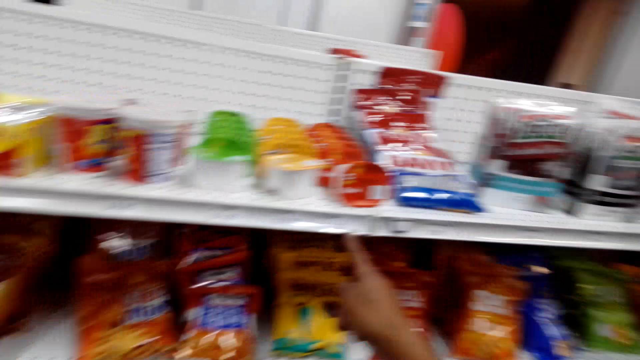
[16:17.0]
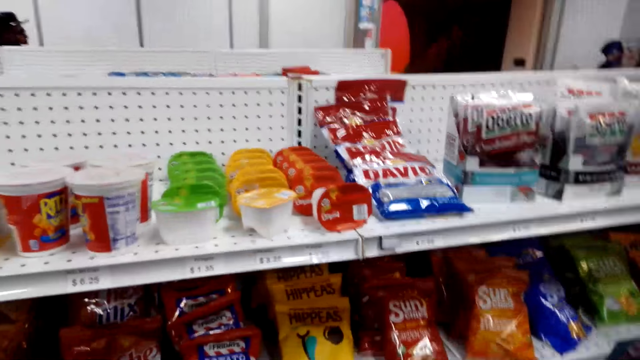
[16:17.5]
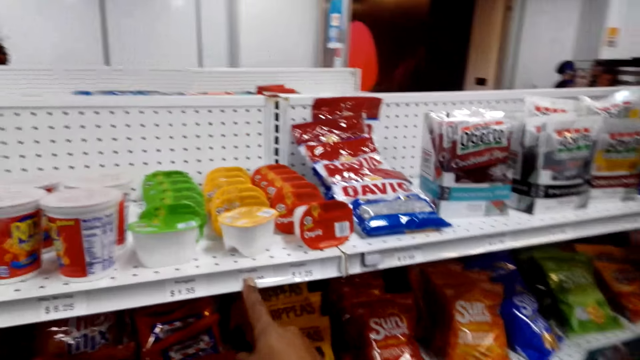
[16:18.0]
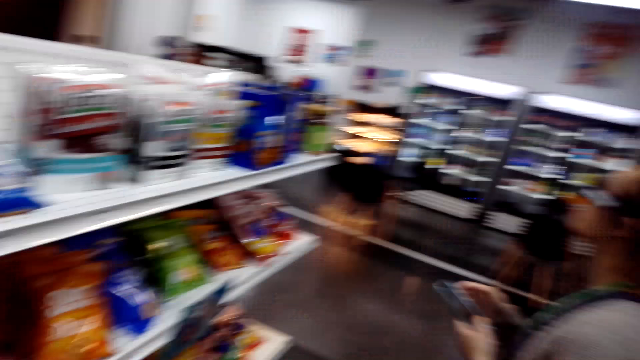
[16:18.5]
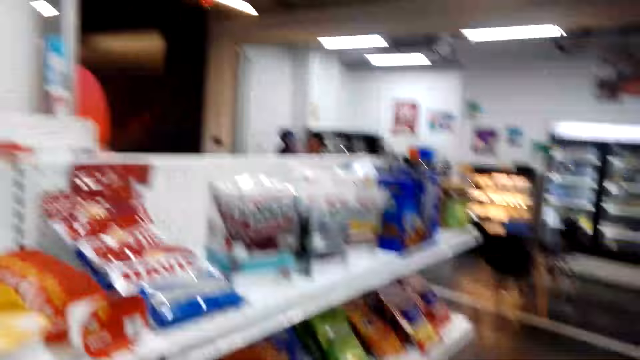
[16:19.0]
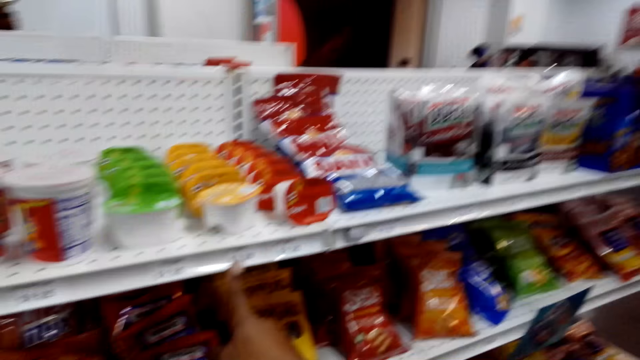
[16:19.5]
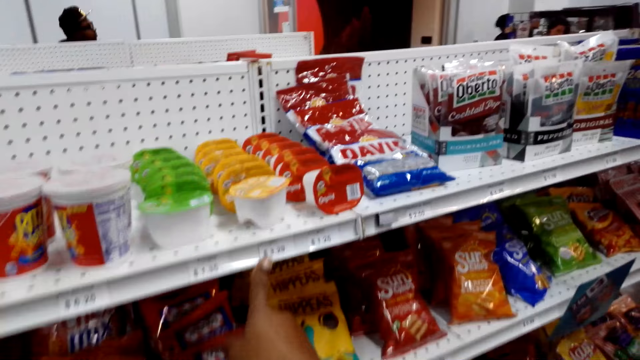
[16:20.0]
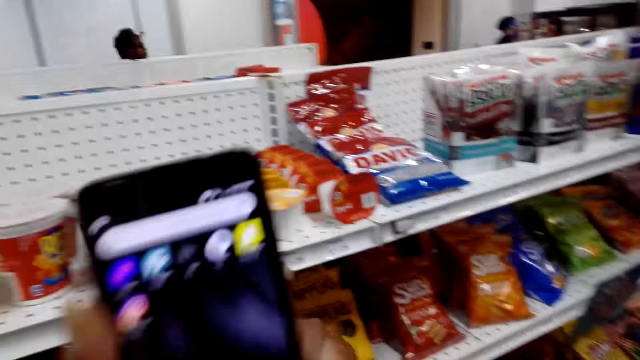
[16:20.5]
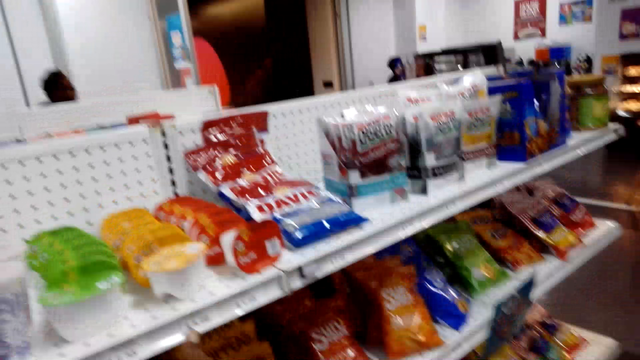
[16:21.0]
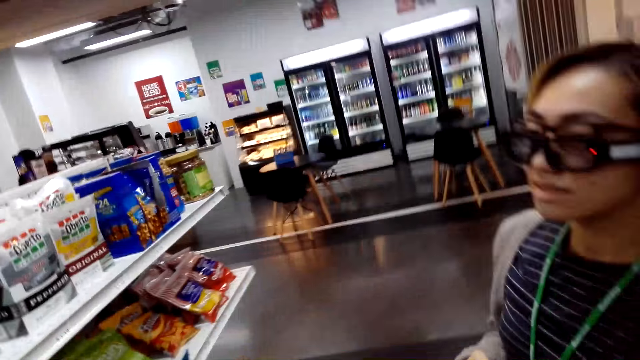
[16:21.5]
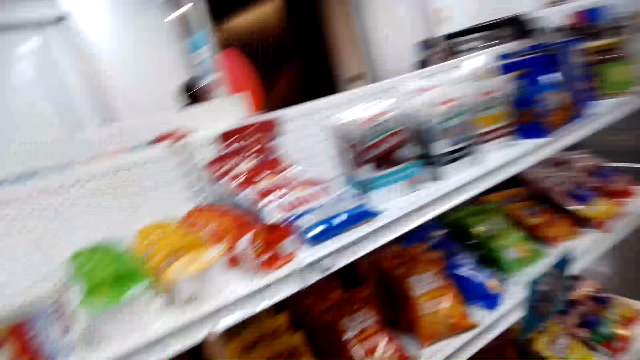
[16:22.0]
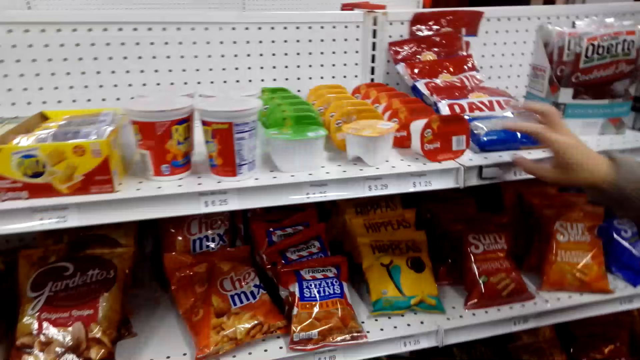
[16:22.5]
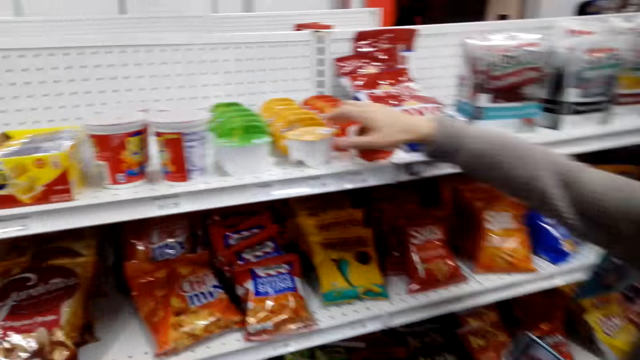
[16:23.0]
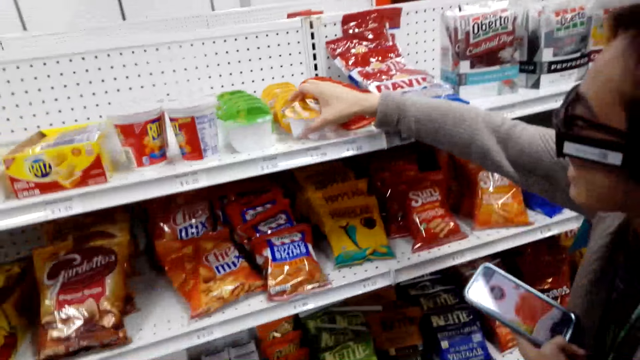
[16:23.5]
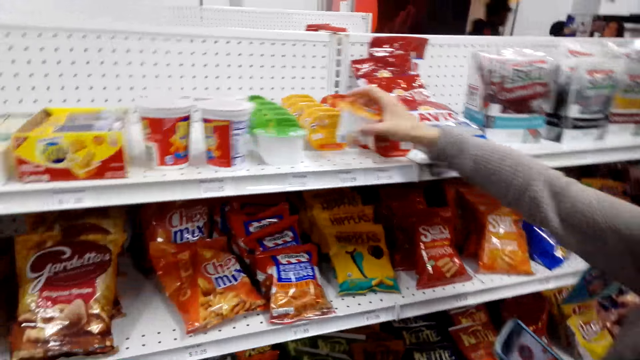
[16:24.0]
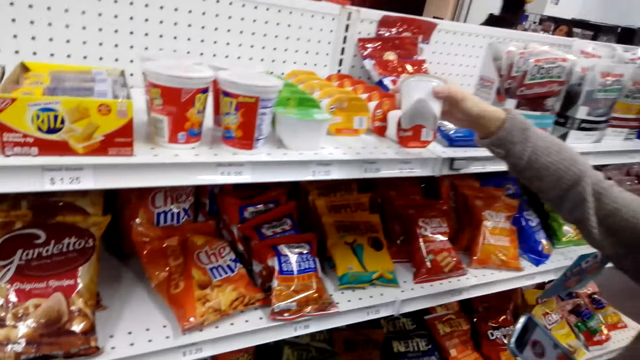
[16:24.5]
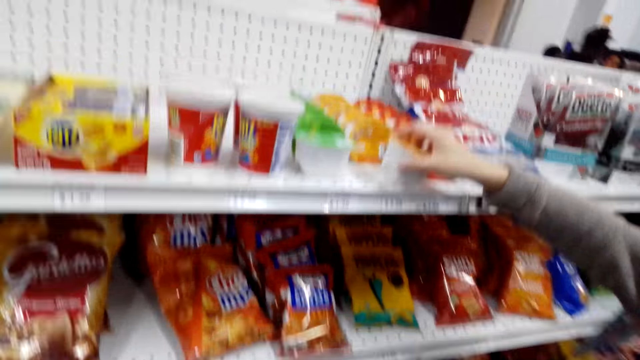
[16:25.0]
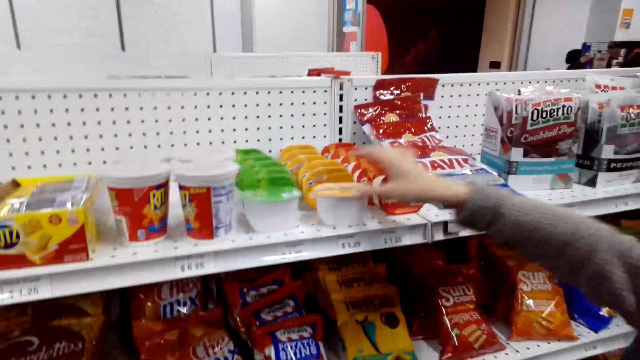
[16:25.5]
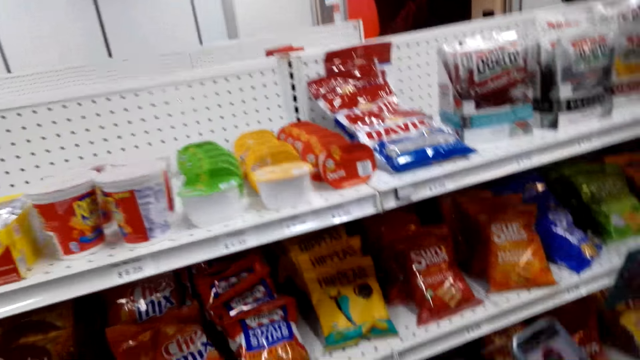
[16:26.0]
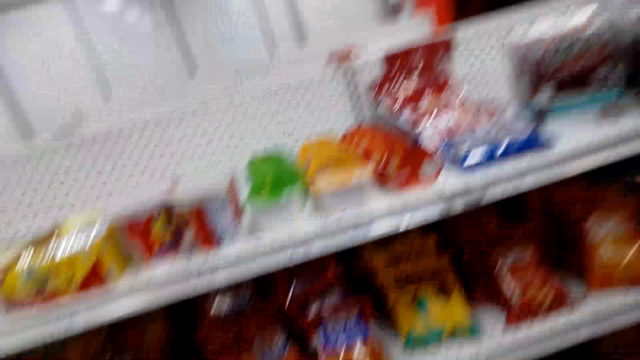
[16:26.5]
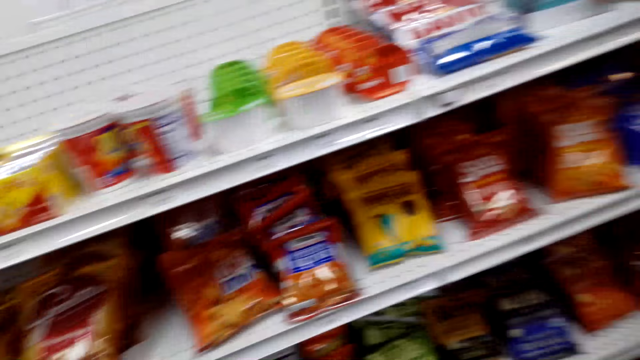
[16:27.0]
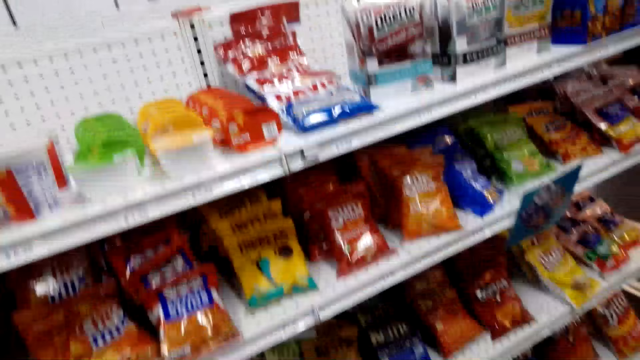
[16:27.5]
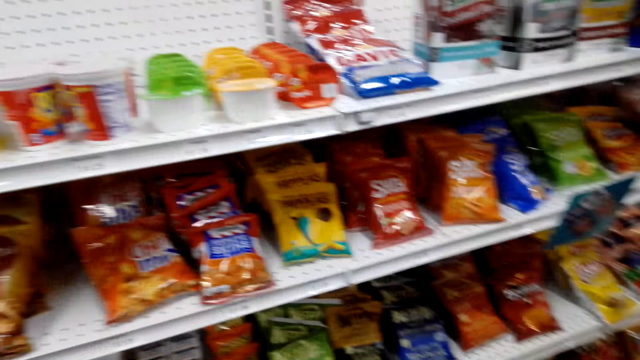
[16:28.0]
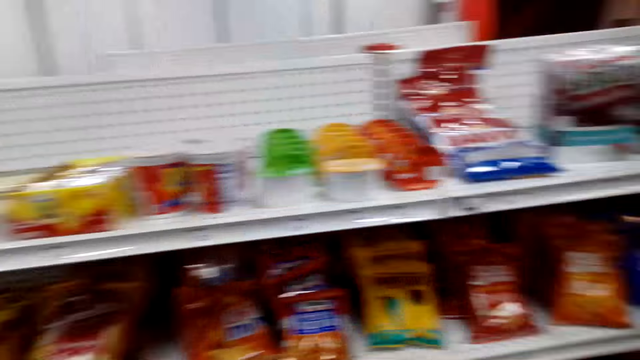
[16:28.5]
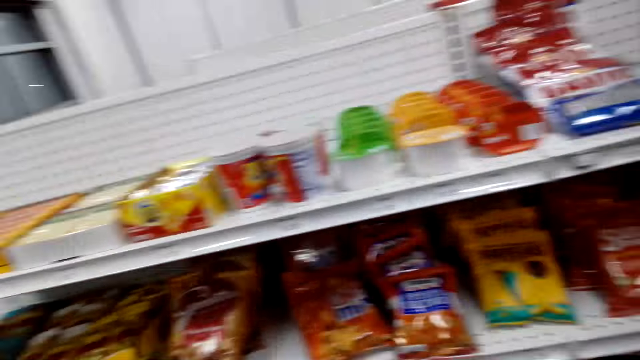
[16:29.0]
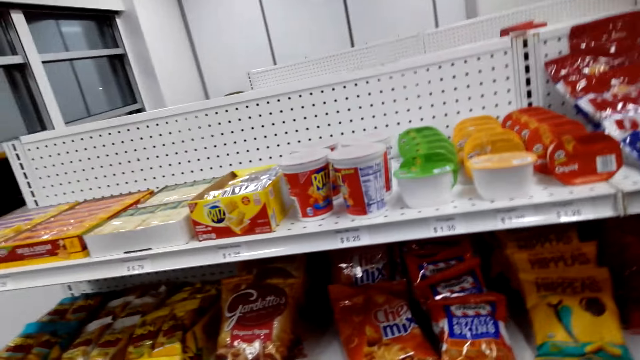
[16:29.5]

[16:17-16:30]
The camera wearer looks at the phone. A woman checks something. The woman picks something. The camera wearer checks on the price on the shelf.

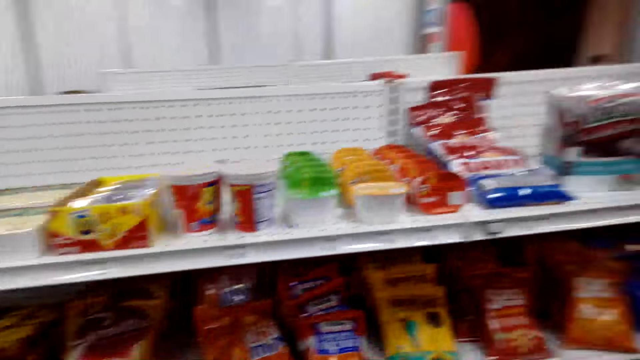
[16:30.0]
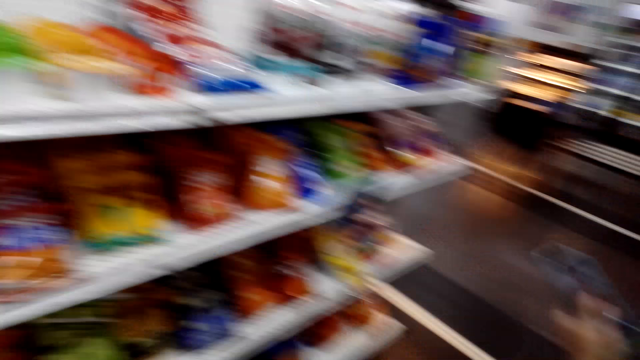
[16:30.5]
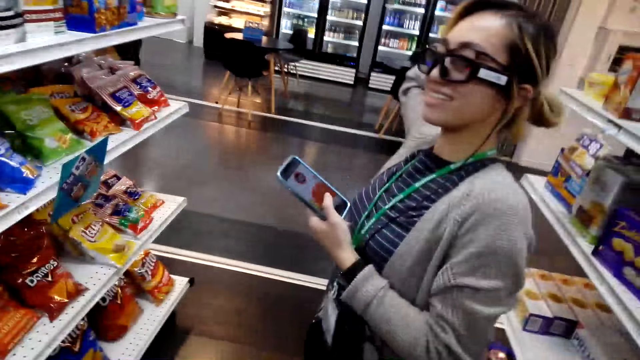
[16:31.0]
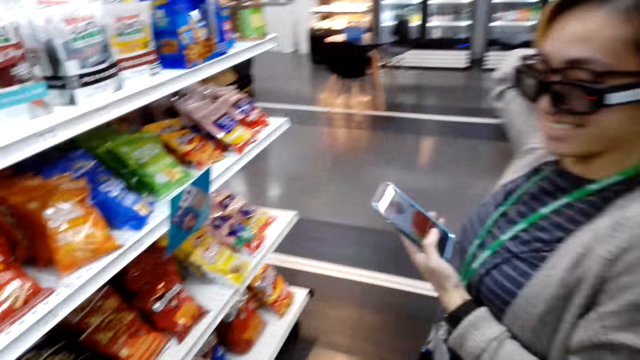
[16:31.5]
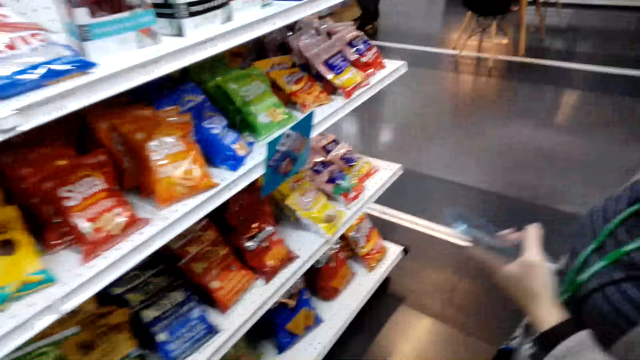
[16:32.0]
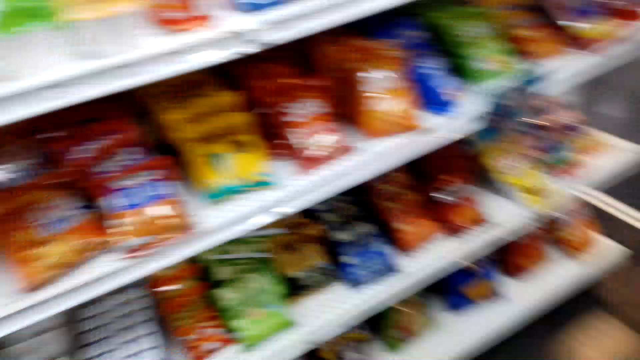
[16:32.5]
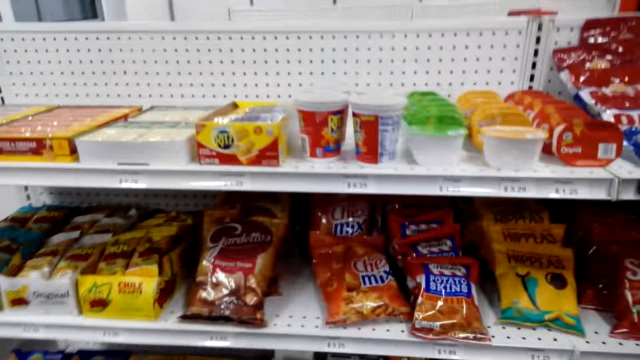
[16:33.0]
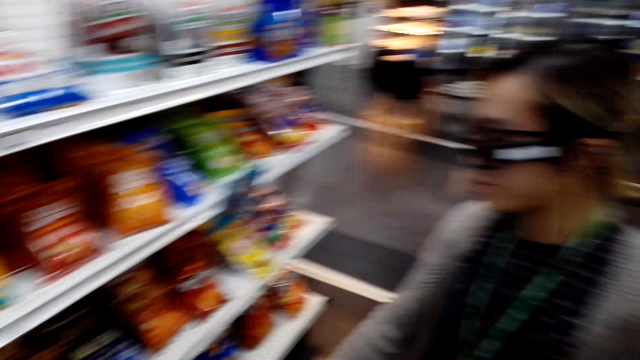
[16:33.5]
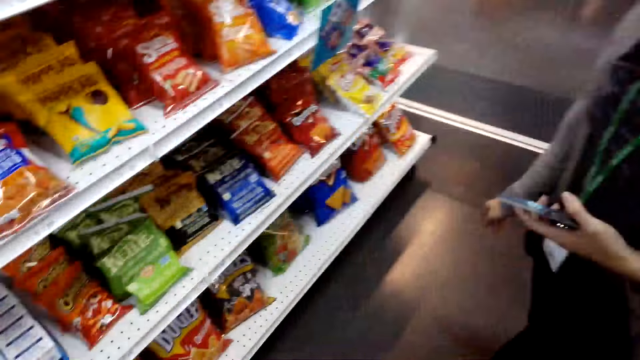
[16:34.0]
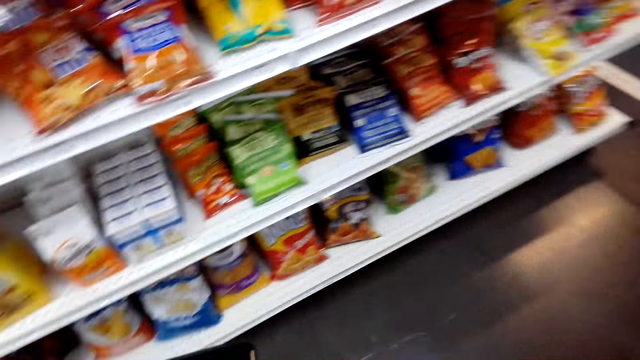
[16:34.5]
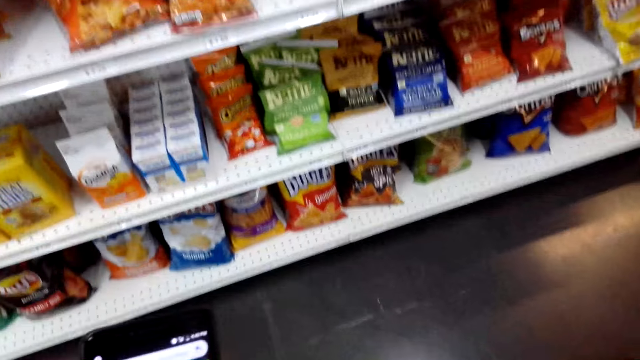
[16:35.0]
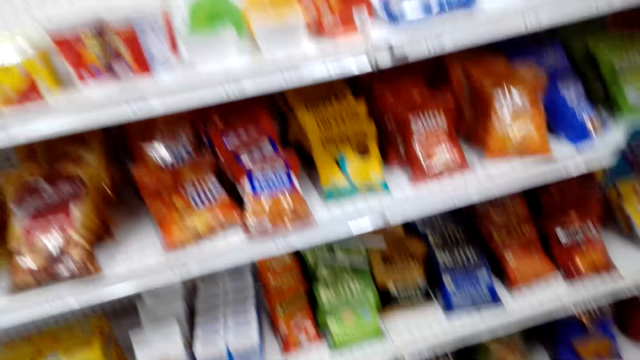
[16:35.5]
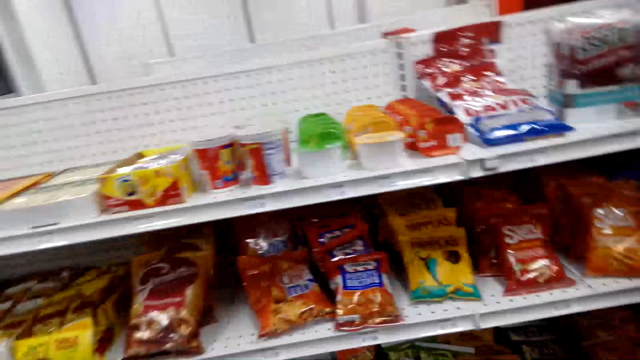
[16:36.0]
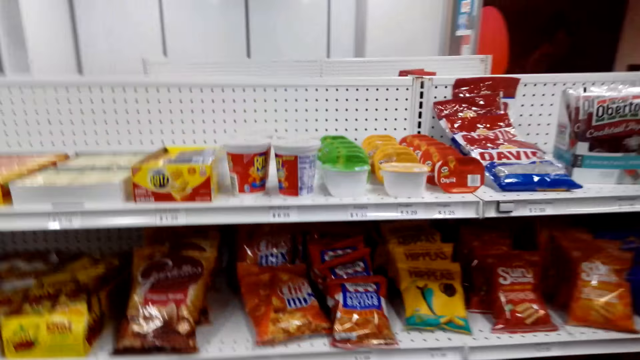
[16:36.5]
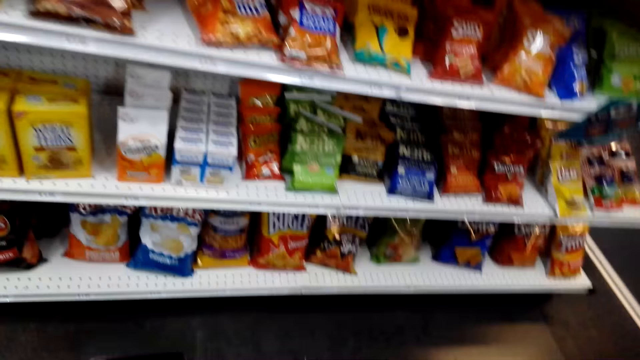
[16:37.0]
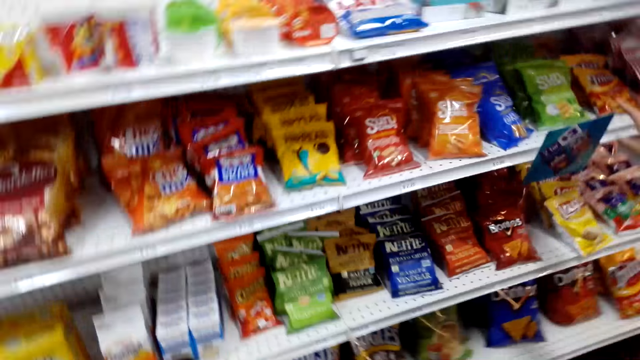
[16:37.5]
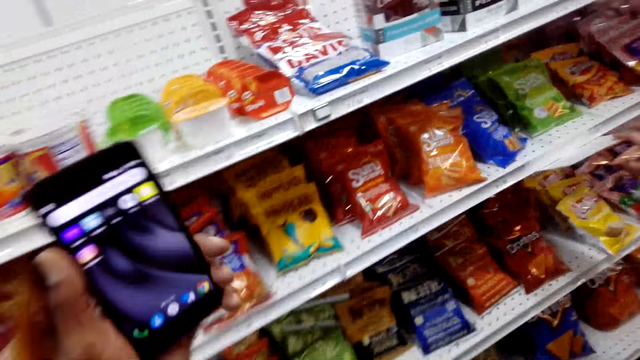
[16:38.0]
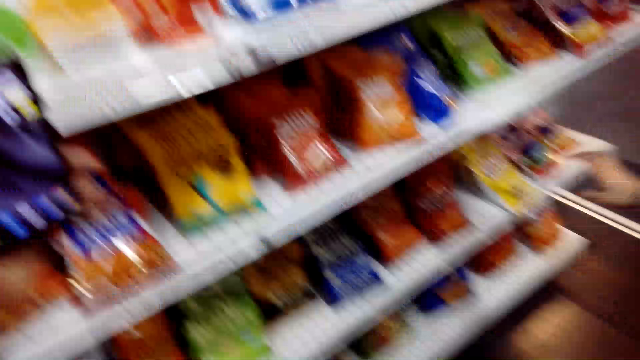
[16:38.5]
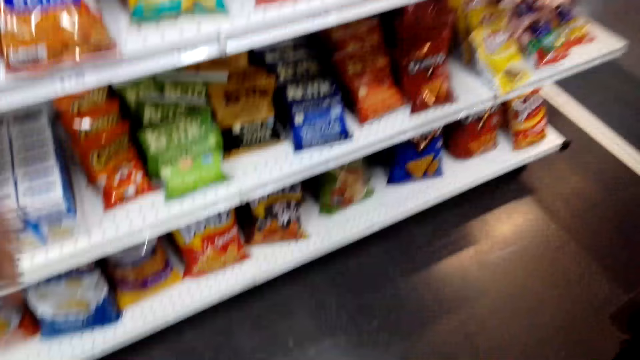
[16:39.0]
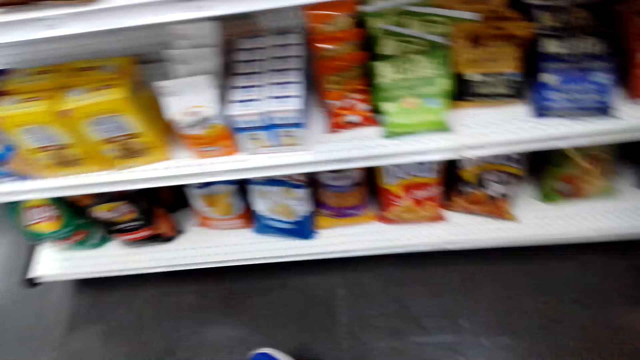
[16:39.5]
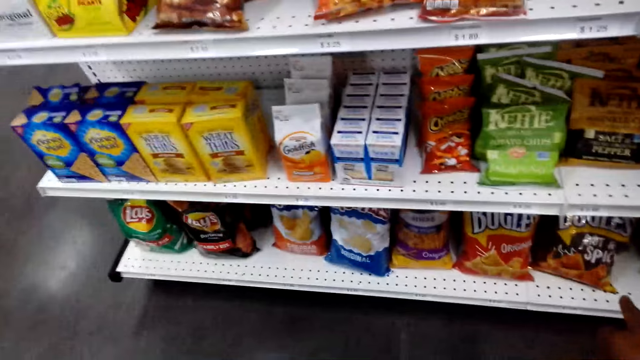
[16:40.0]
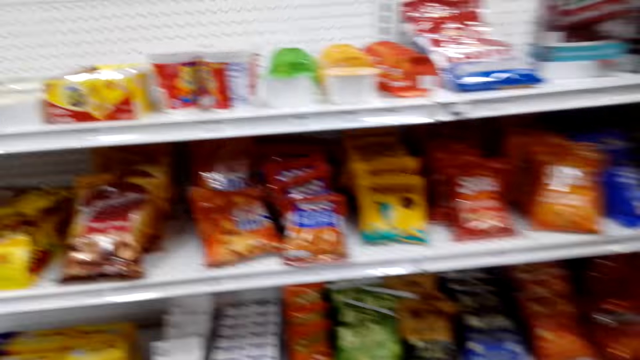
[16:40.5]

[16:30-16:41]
A woman holds a phone. The camera wearer swings a phone.
